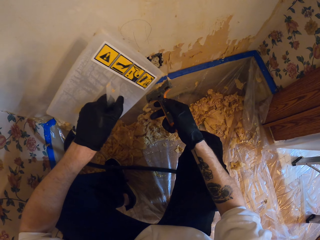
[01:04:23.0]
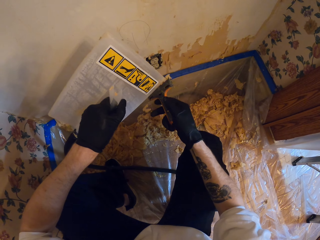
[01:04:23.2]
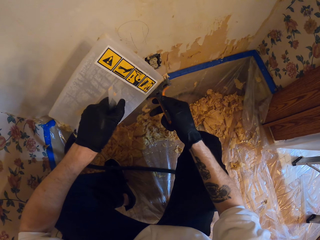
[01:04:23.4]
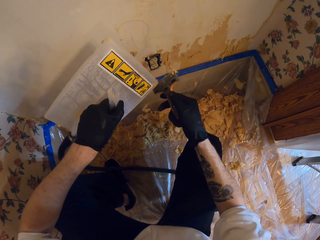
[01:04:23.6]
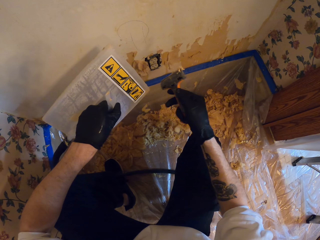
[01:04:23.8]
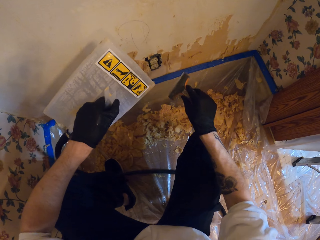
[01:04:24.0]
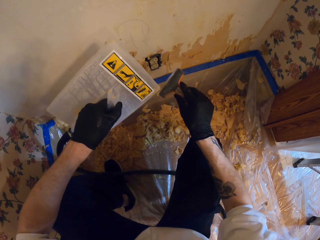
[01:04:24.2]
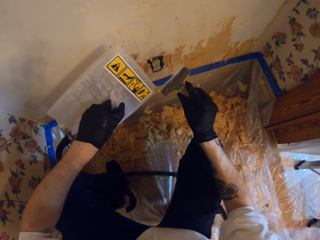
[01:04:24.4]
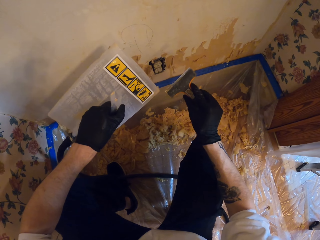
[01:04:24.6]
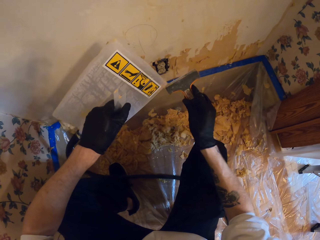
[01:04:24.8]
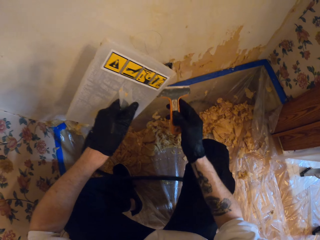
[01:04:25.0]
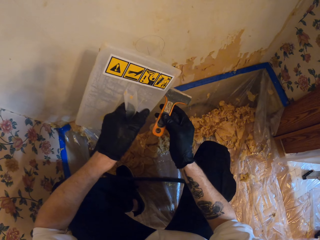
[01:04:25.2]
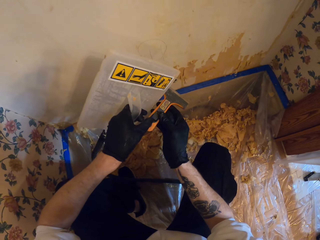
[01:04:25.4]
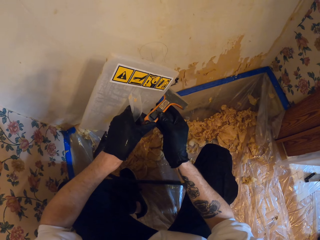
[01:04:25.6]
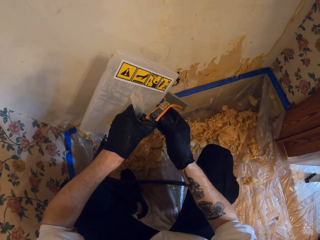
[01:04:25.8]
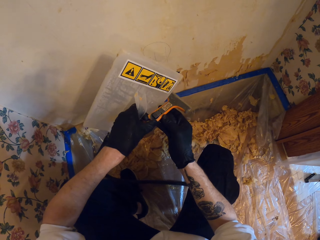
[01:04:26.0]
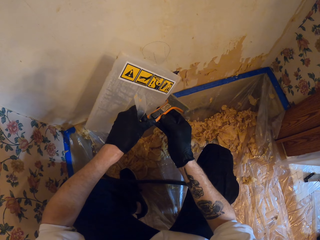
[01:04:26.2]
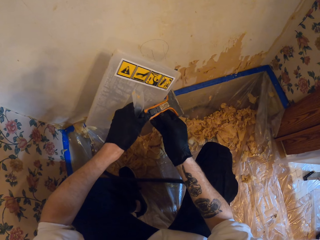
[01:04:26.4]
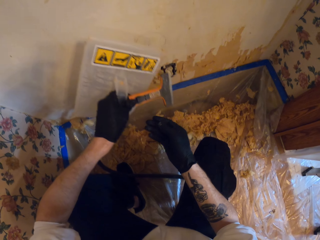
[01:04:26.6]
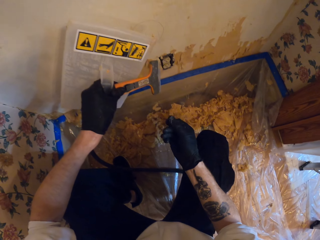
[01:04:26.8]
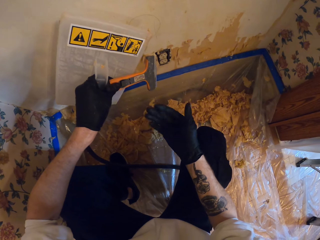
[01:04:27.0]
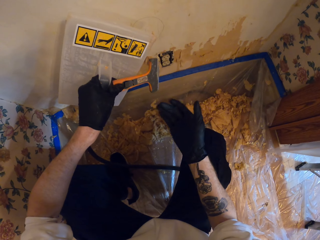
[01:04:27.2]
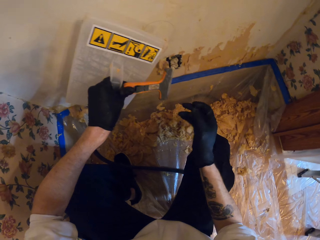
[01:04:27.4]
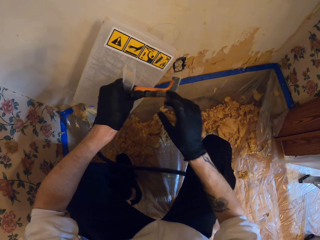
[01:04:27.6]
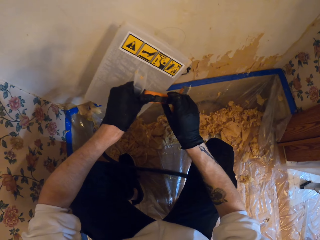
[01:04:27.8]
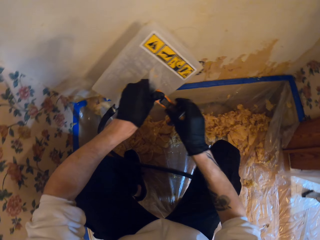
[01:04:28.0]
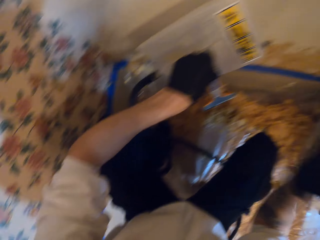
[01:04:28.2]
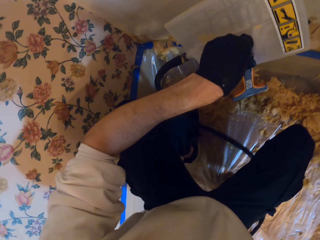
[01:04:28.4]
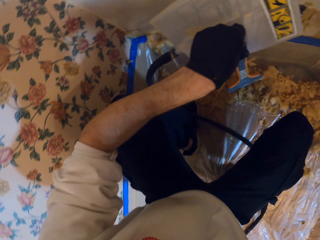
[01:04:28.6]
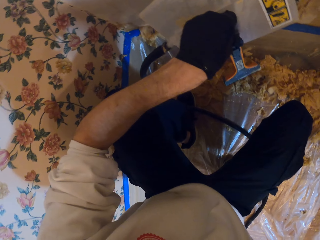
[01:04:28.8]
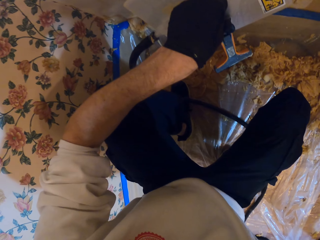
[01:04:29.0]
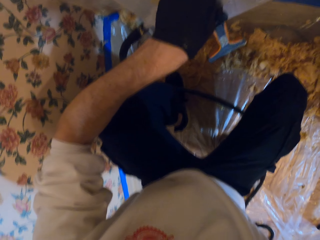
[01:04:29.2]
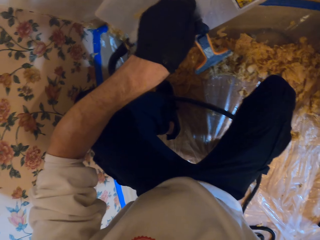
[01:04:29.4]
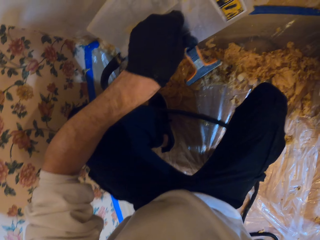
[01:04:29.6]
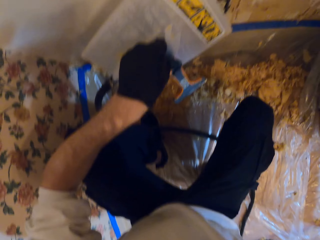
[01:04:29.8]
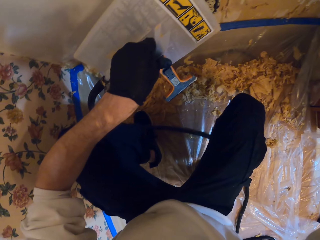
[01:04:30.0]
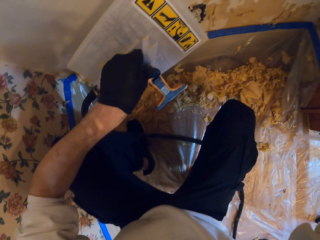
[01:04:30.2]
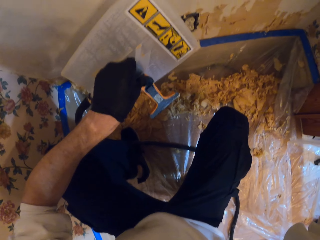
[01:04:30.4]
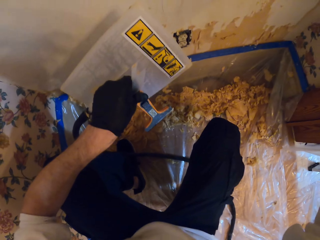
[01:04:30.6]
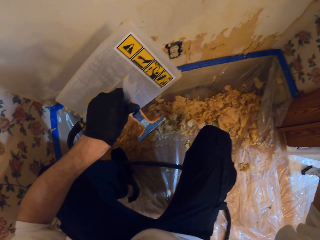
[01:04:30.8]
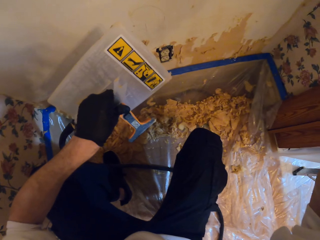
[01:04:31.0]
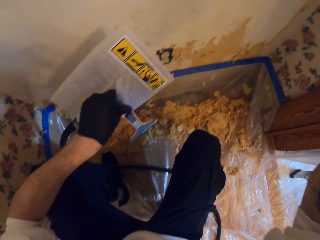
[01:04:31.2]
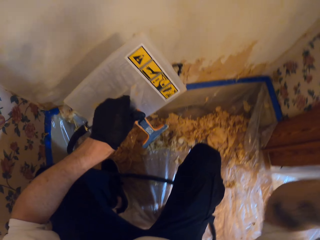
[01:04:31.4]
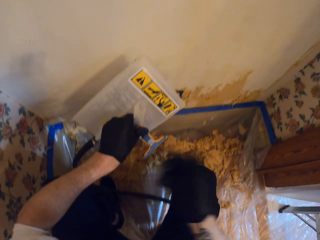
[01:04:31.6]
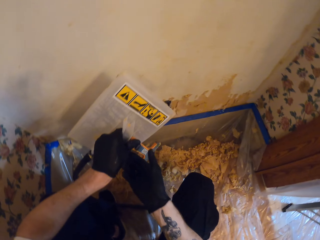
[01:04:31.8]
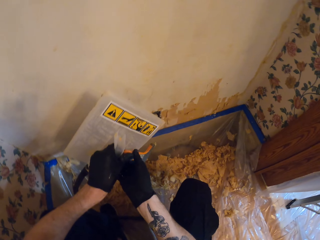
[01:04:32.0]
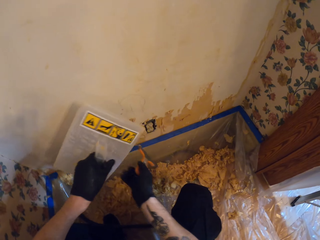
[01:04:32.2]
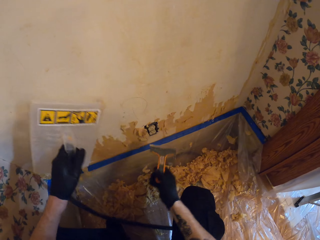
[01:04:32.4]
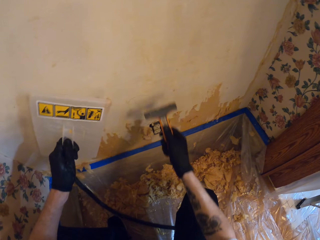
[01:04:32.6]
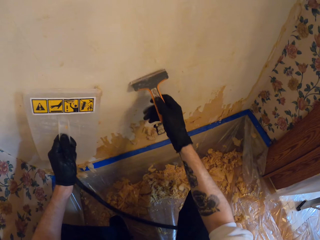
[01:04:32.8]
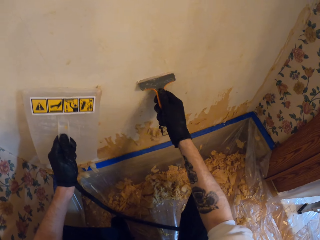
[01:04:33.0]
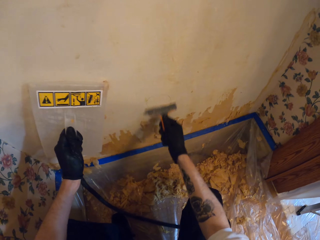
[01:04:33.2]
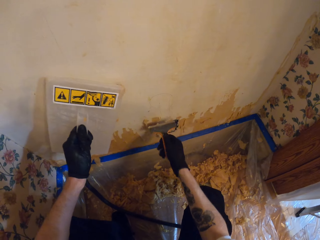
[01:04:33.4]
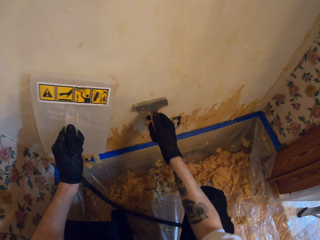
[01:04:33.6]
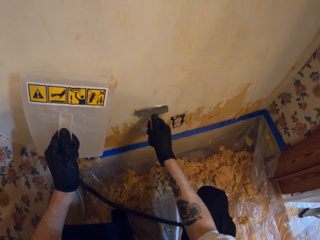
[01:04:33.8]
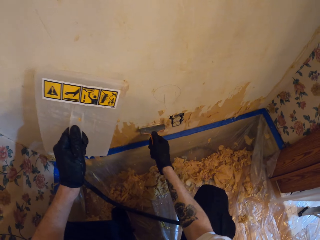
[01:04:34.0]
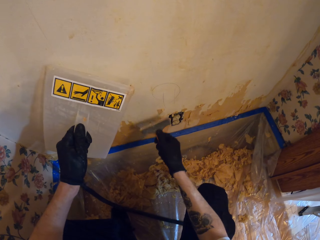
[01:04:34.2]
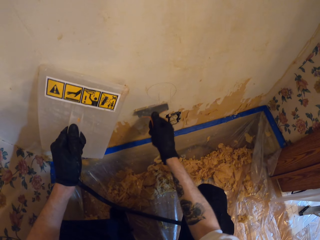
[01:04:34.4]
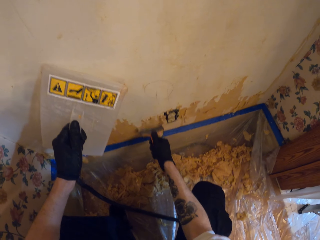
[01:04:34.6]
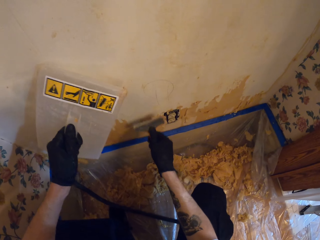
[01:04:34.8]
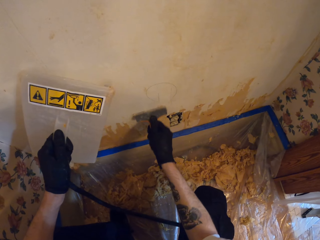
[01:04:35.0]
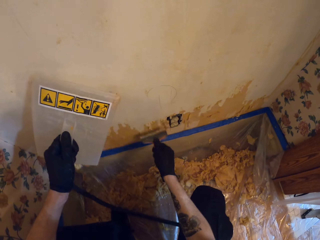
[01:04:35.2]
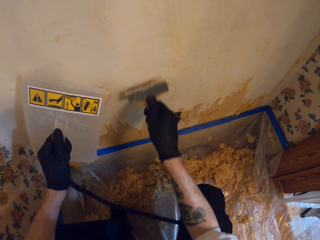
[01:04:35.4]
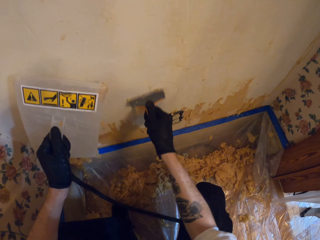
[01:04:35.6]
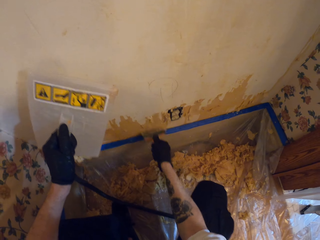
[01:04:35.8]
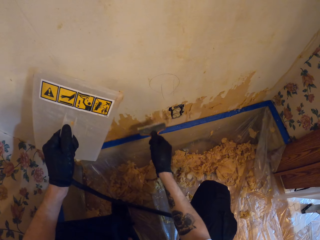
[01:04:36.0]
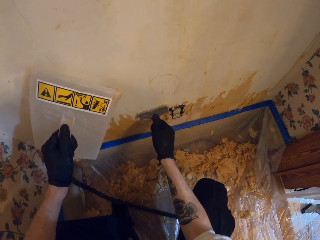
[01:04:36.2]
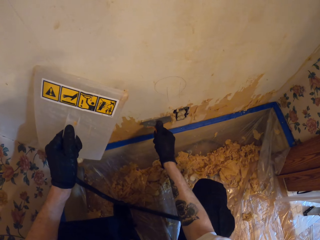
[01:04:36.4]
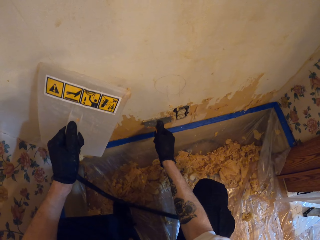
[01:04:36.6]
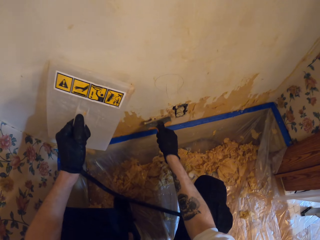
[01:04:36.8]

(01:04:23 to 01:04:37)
The camera wearer holds the wall scraper. They look around the apartment. They pick up the wall scraper. They remove the paper on the wall with the scraper.

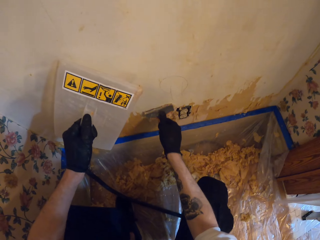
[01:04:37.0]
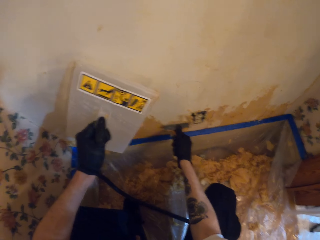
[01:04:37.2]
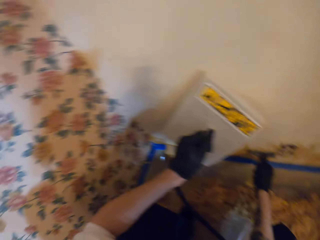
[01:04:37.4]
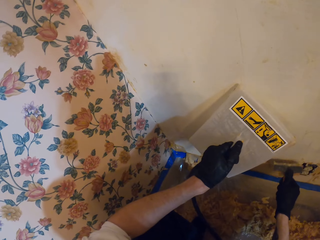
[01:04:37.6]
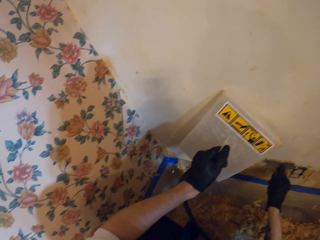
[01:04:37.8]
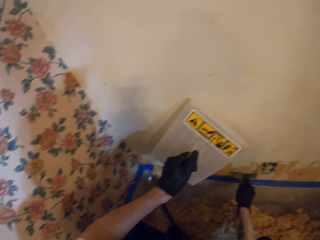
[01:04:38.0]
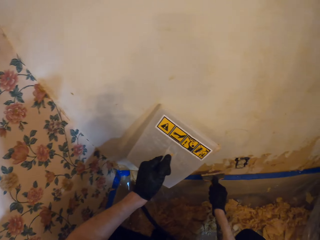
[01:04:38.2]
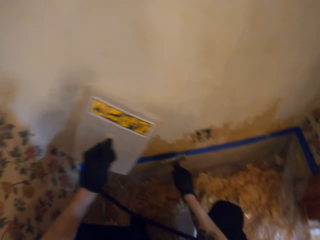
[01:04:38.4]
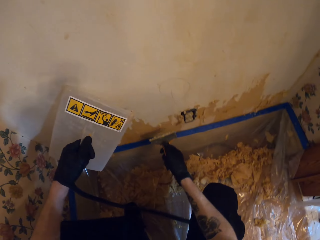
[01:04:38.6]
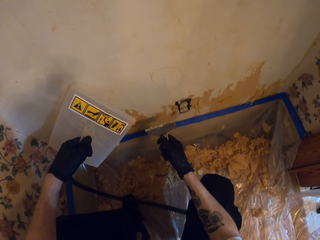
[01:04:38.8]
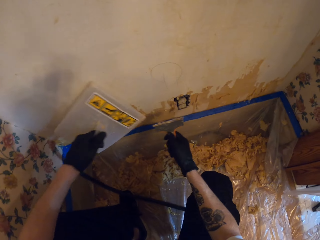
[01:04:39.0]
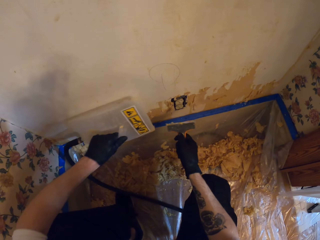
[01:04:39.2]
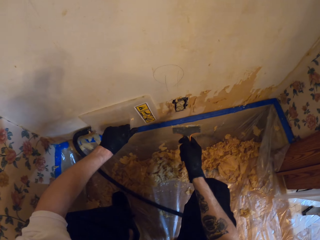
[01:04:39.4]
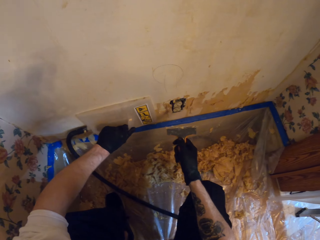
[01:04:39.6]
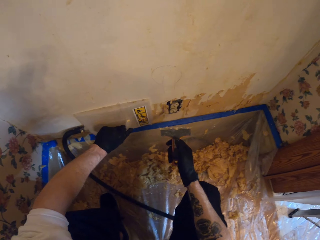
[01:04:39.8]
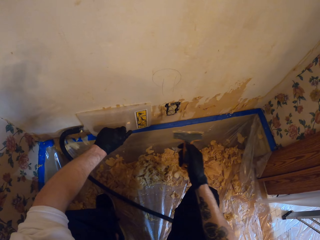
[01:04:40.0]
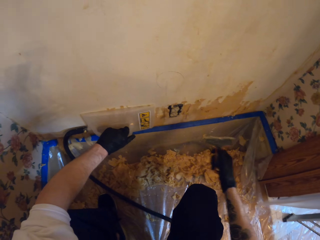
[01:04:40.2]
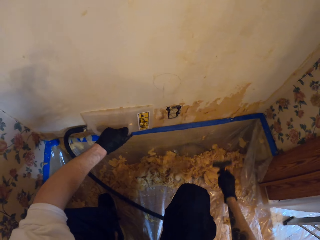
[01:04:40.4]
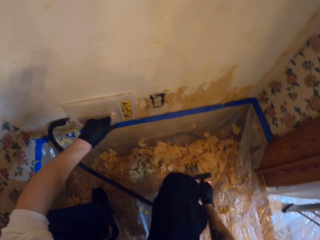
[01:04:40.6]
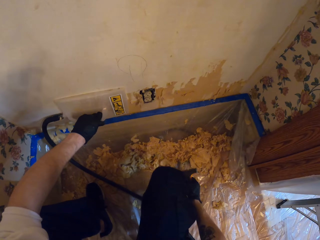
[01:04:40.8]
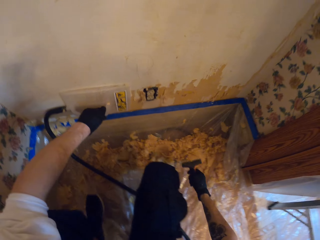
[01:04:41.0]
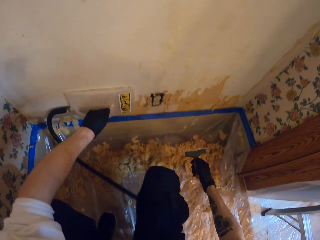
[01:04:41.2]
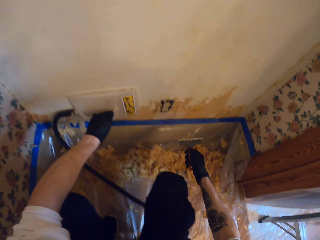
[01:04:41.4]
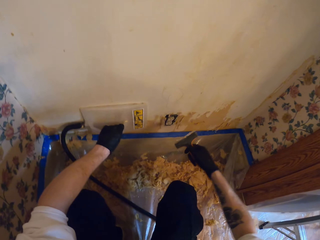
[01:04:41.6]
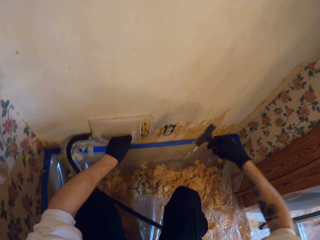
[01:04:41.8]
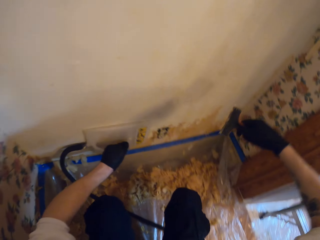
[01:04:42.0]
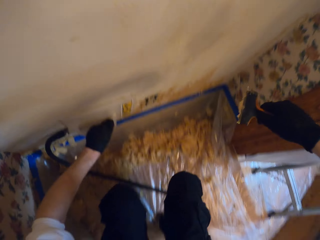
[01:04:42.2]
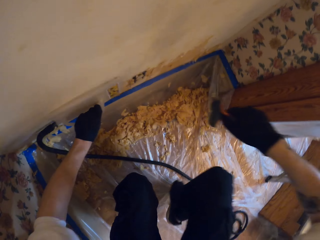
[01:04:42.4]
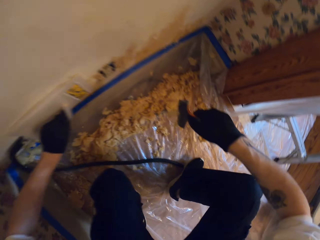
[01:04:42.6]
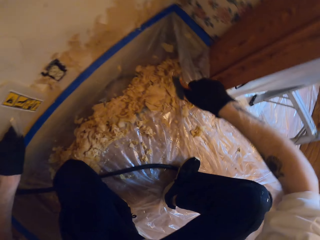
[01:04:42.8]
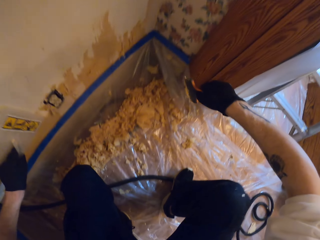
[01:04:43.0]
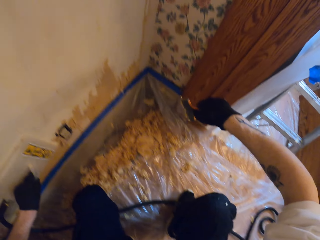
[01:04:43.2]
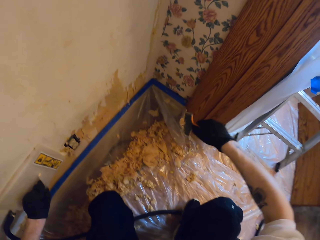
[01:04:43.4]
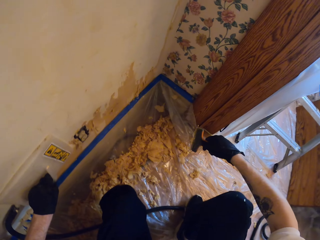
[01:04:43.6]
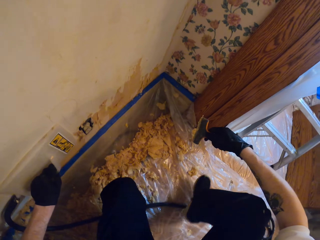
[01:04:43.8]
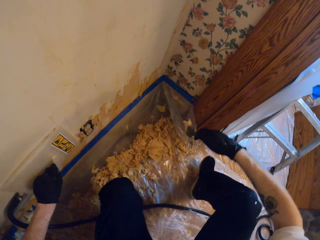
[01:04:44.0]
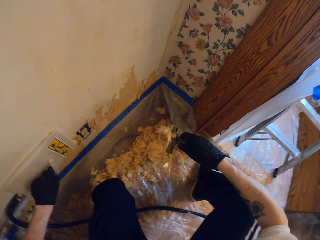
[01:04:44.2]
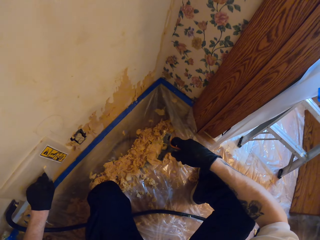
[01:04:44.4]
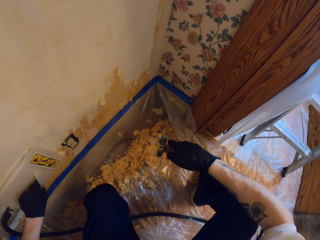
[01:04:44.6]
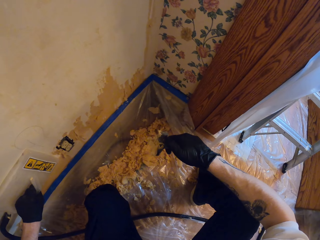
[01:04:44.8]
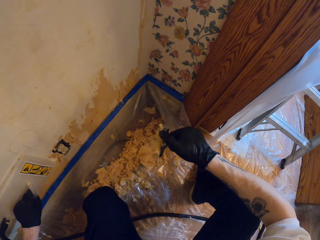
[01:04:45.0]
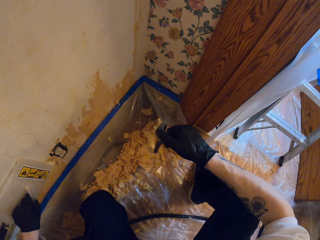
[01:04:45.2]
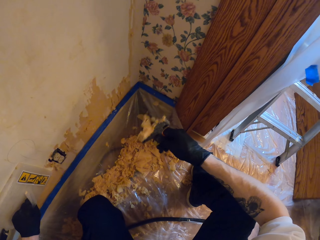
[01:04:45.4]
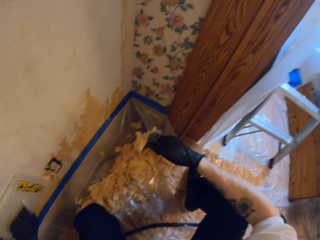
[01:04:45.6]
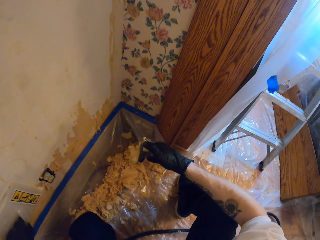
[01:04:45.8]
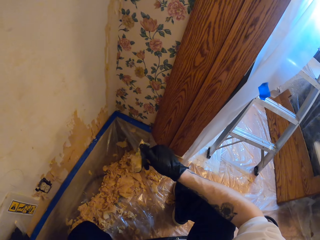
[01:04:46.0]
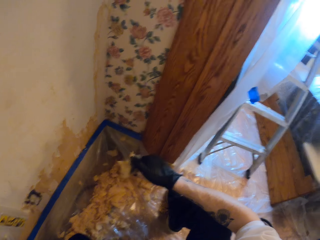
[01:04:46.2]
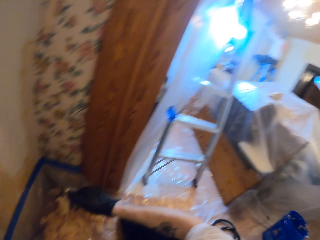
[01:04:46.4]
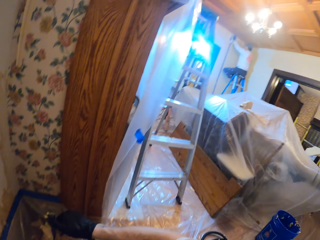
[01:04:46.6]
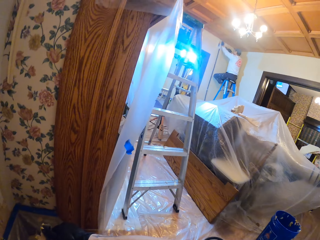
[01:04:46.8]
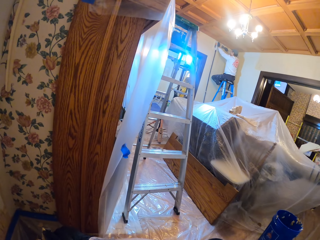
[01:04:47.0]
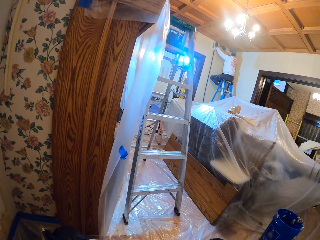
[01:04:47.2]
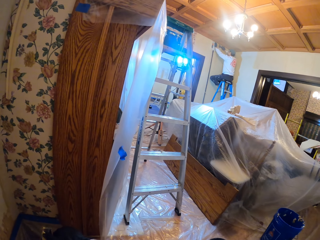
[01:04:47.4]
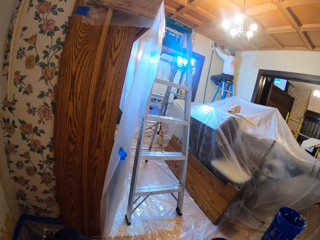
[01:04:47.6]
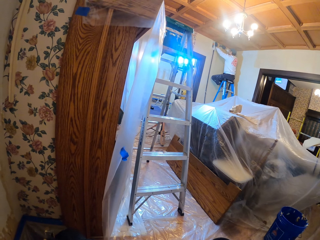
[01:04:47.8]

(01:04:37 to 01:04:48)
The camera wearer stares at the wall. They look around. They place the wallpaper steamer on the wall. They hold the wallpaper steamer on the wall. They stare at the wall scraper. They remove the paper from the scraper. They look around the apartment.
